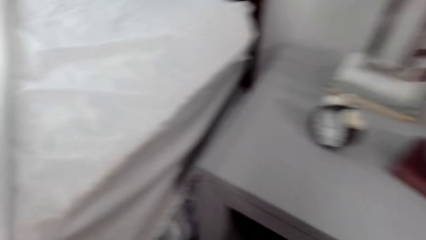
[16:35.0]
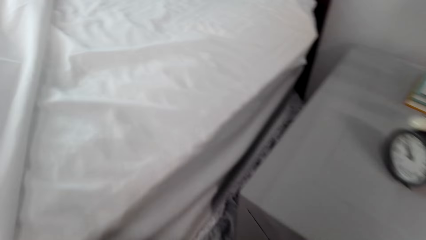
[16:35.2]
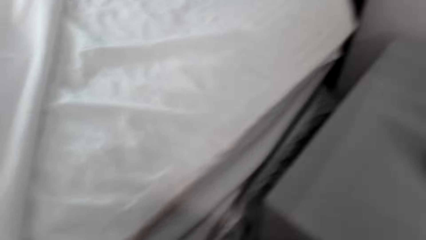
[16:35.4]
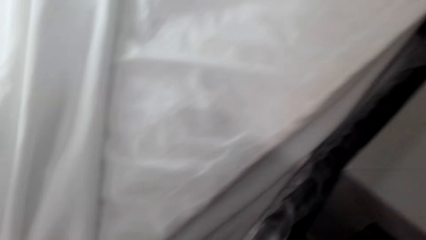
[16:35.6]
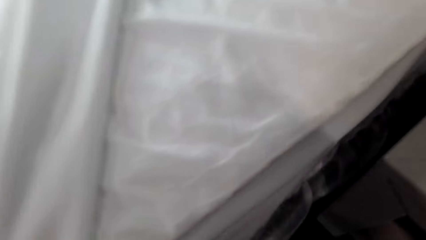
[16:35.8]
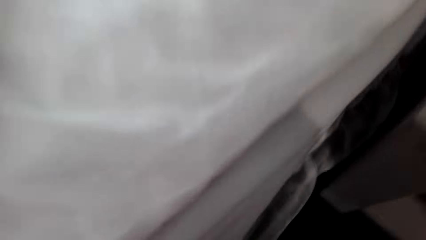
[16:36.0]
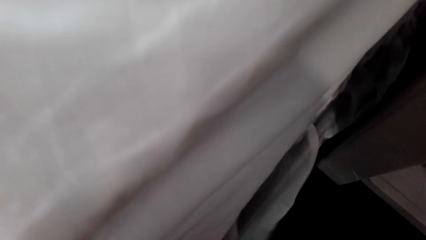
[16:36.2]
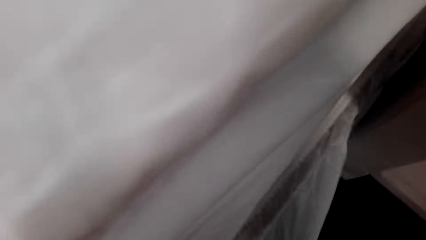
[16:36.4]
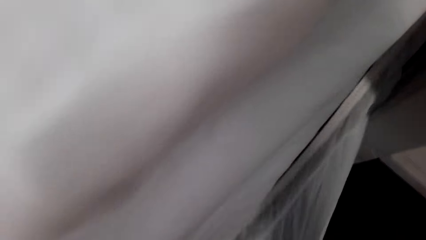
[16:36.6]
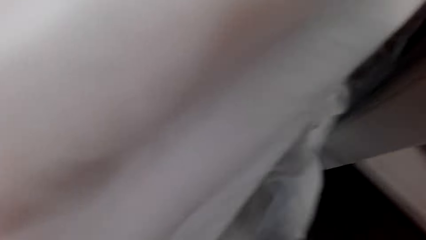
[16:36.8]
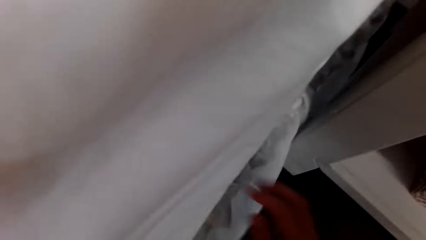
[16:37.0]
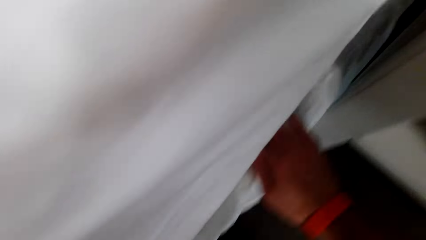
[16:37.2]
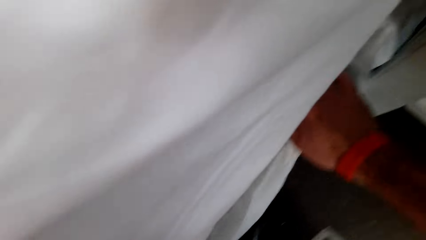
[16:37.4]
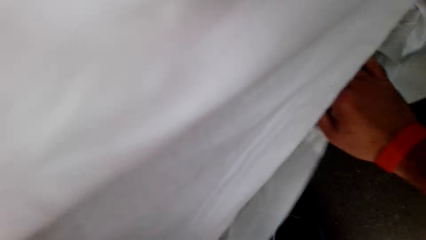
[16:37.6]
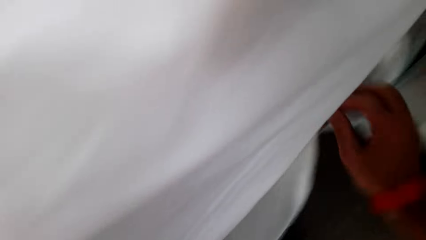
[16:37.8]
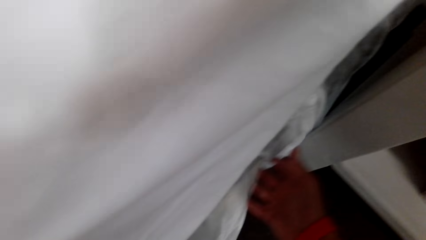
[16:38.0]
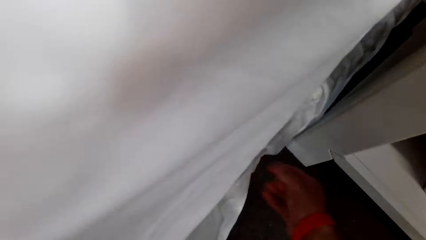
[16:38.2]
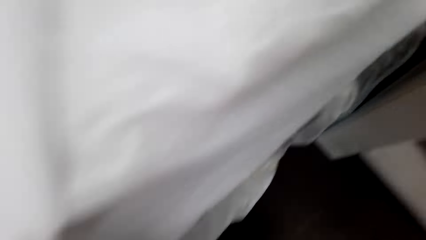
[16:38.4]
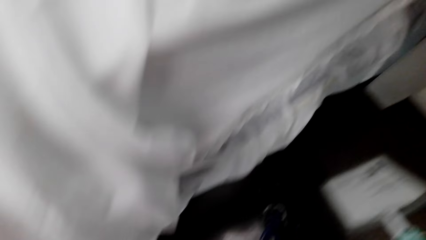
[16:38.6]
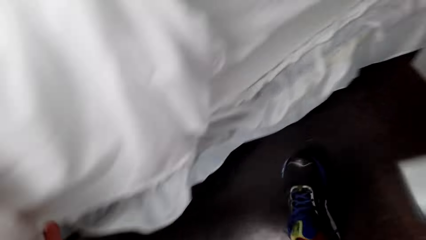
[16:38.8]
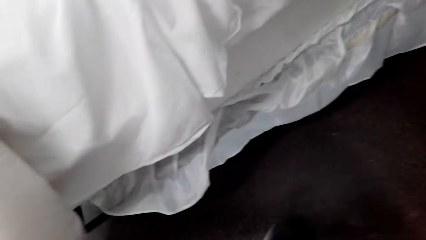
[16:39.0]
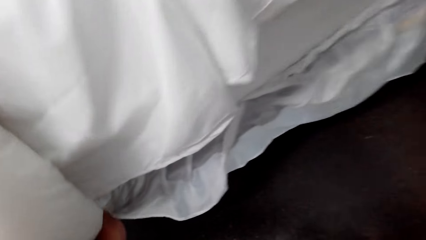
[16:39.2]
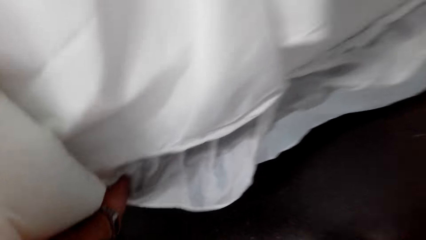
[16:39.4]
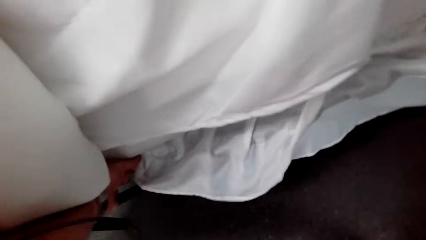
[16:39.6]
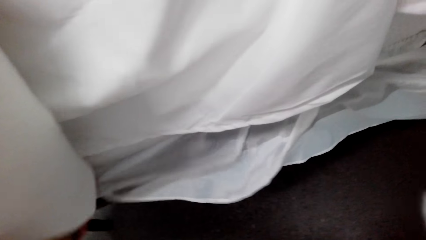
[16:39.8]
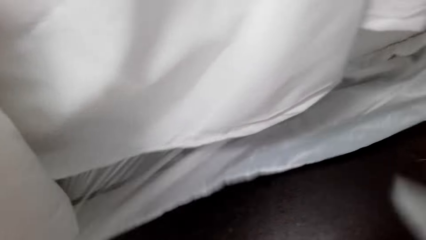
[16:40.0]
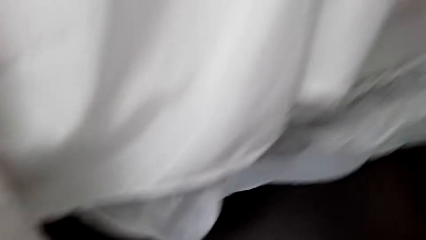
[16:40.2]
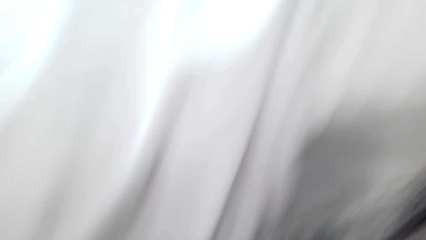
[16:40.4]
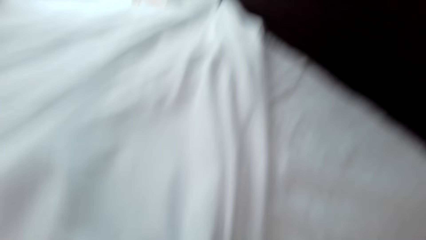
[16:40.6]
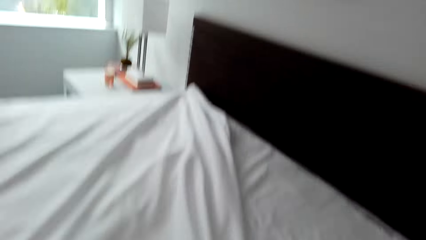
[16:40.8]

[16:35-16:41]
The camera wearer spreads the bed.

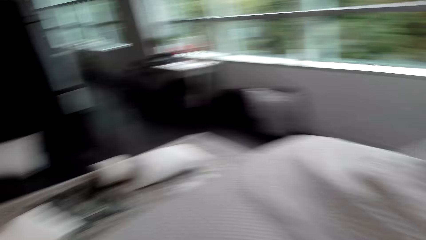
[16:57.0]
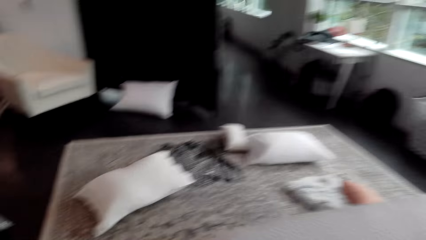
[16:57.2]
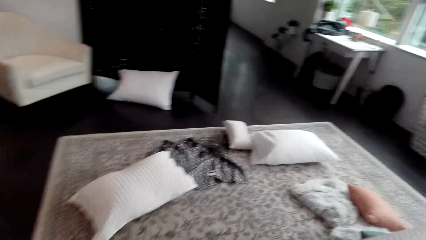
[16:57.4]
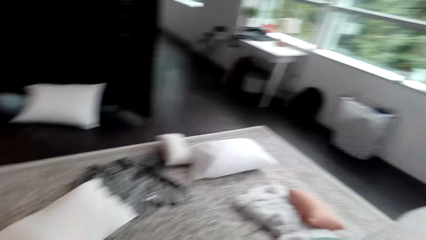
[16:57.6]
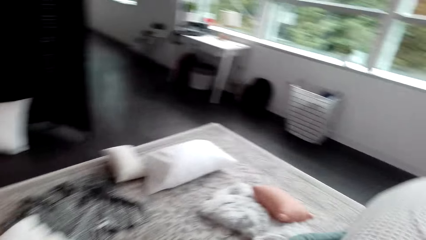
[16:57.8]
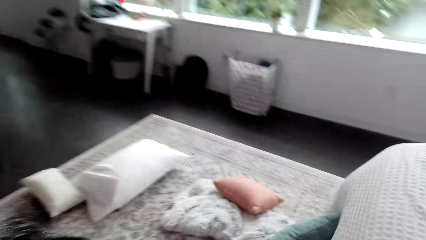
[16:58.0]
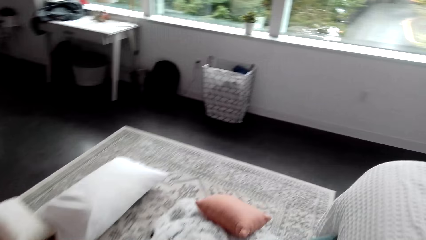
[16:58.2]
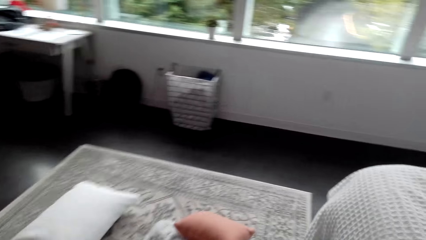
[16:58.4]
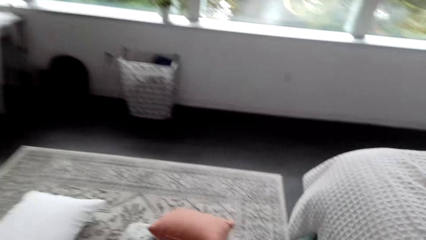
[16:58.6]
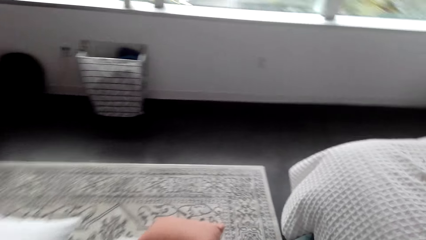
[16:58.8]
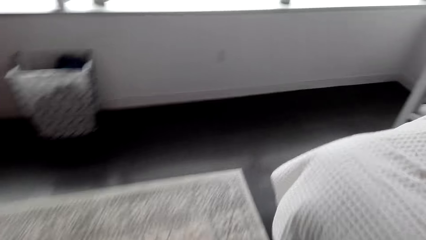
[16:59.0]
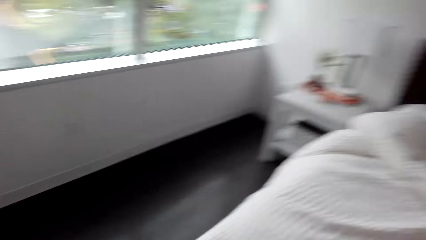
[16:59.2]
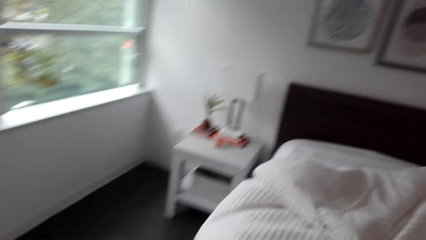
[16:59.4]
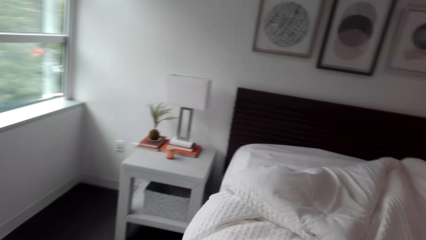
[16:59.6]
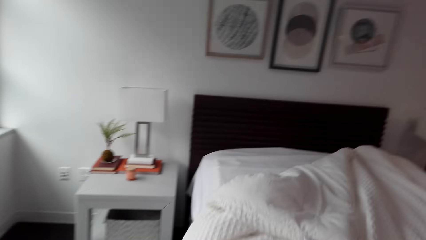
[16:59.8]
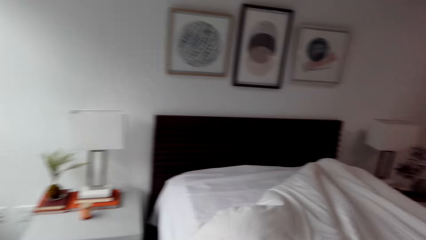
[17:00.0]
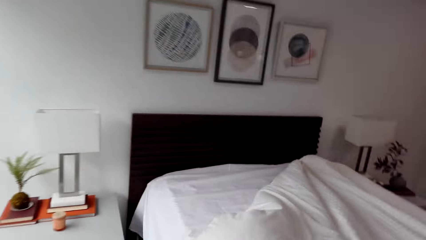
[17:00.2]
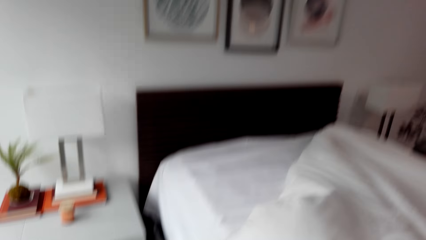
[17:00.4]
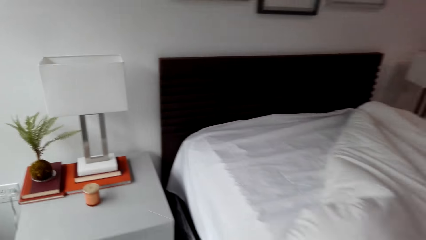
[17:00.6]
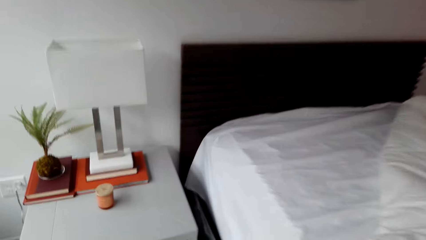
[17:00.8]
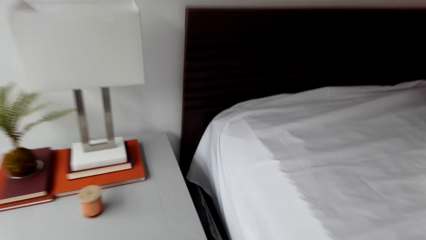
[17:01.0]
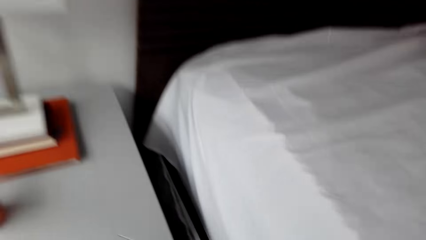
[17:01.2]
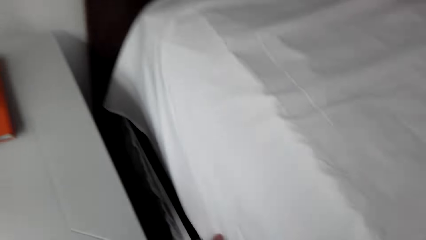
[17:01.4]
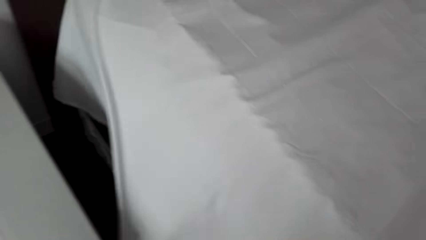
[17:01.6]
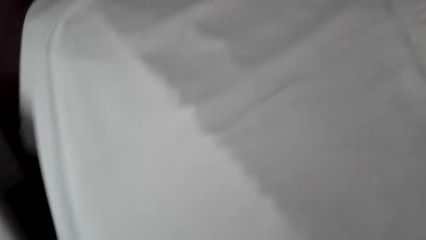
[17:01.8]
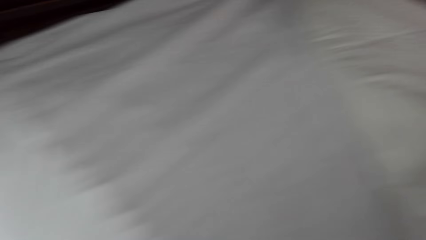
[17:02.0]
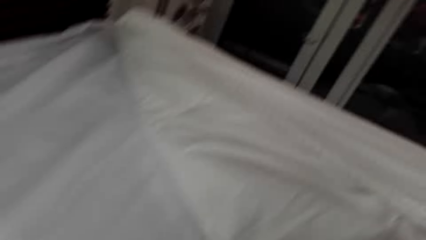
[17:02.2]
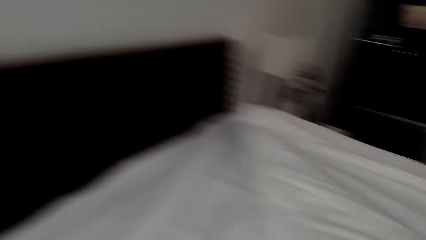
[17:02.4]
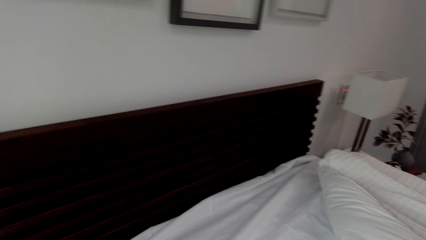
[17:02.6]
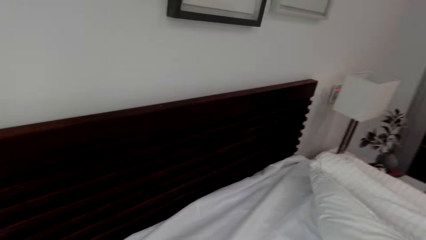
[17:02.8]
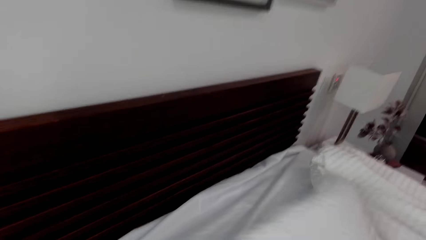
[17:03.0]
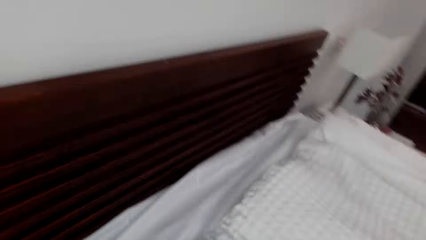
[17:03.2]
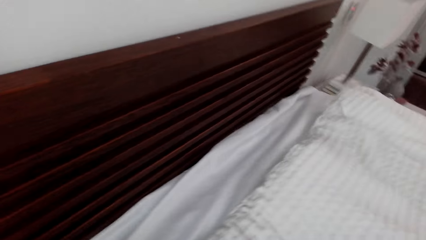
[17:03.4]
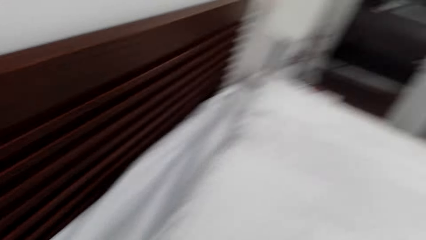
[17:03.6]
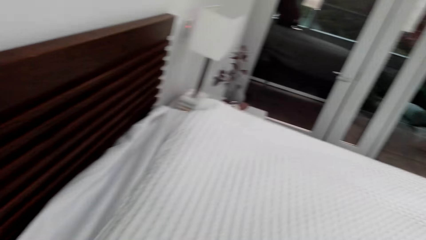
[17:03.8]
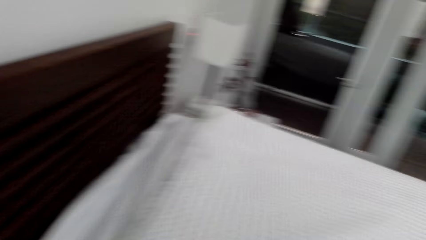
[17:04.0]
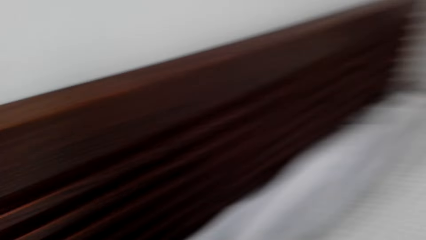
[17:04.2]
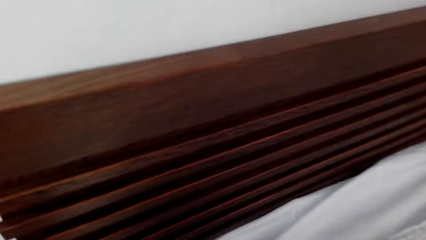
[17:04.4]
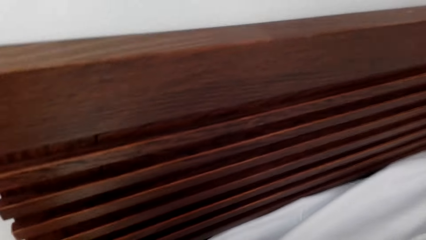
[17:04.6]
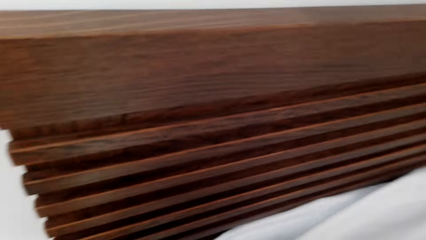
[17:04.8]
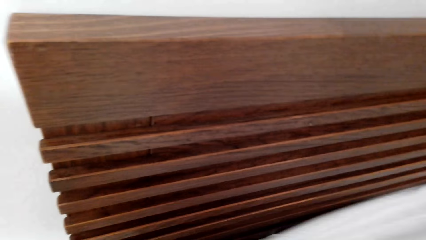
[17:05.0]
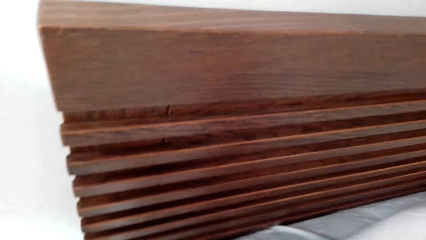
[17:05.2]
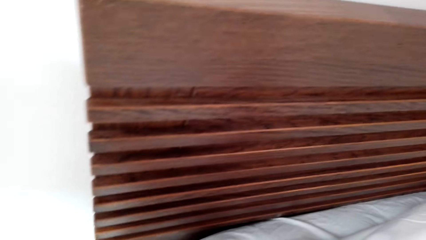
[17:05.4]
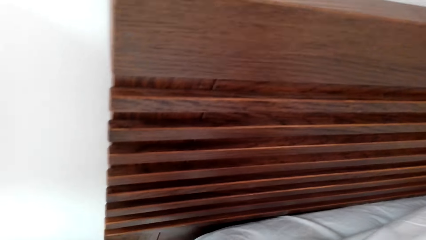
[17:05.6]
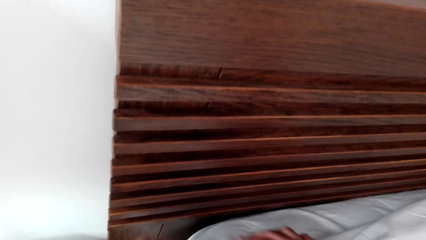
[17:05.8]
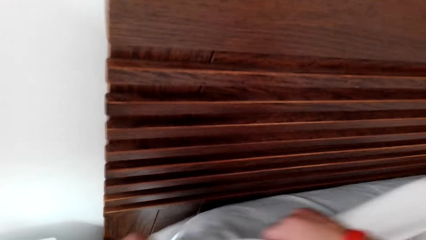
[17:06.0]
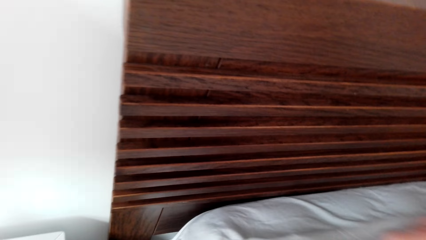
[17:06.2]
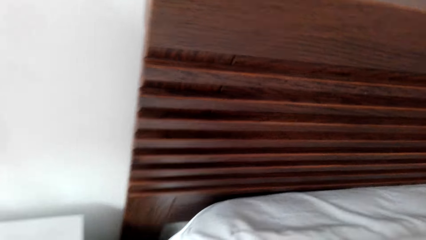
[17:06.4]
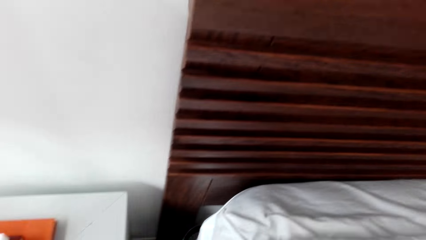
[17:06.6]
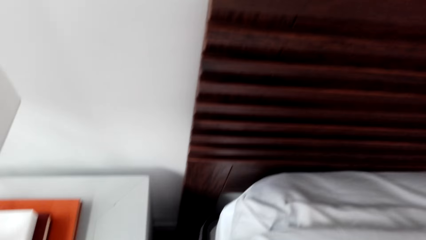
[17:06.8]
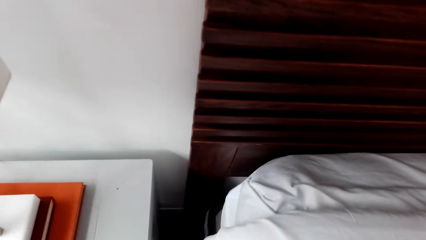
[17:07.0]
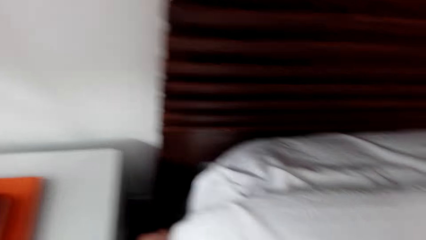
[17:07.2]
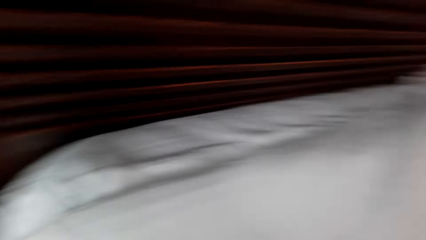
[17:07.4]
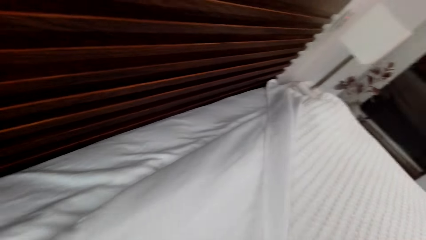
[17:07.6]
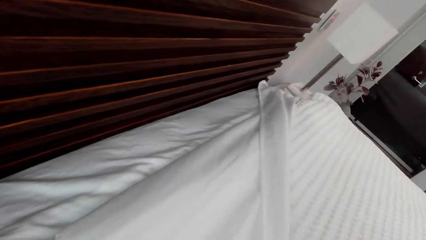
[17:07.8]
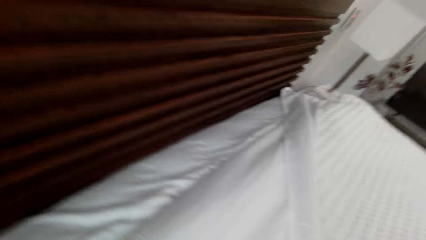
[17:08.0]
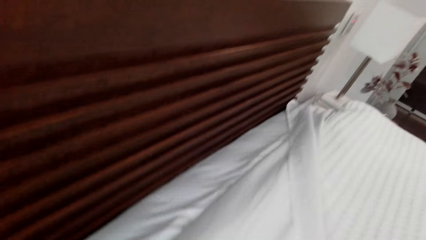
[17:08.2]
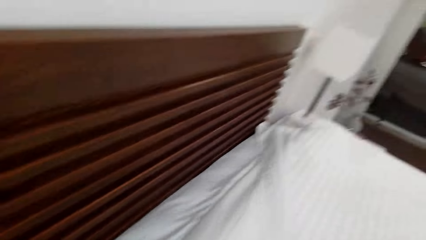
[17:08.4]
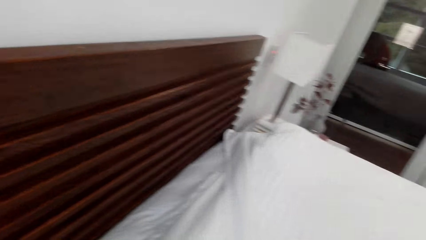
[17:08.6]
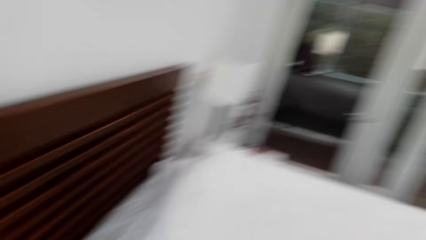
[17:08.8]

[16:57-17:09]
The camera wearer moves around. They spread the bed.
